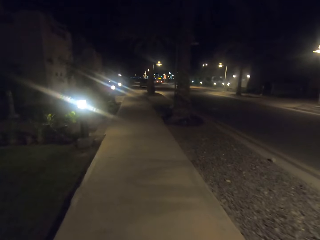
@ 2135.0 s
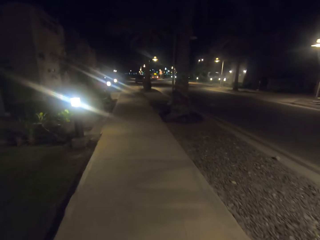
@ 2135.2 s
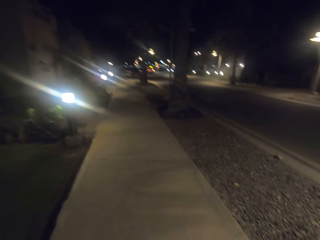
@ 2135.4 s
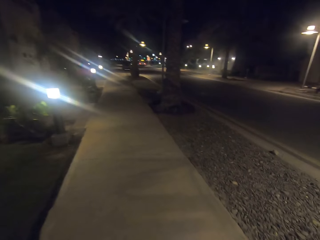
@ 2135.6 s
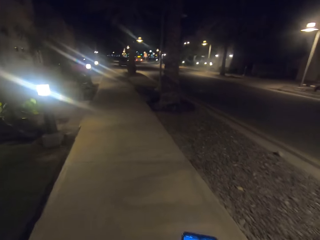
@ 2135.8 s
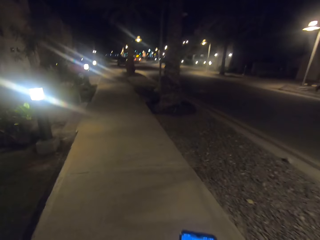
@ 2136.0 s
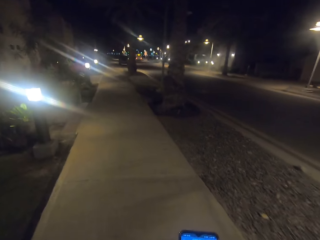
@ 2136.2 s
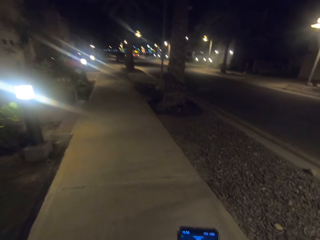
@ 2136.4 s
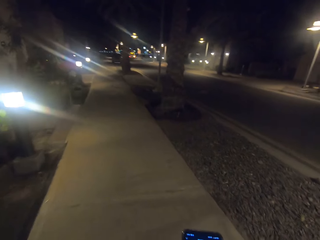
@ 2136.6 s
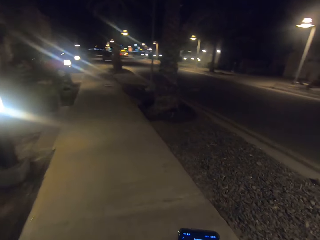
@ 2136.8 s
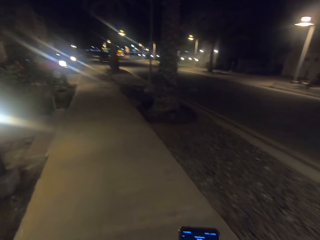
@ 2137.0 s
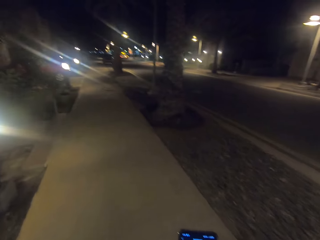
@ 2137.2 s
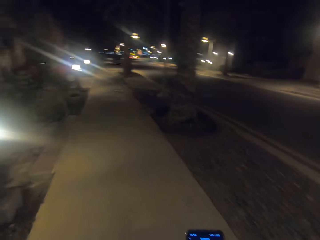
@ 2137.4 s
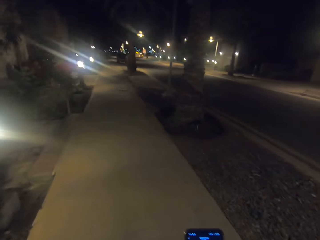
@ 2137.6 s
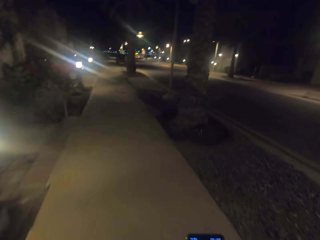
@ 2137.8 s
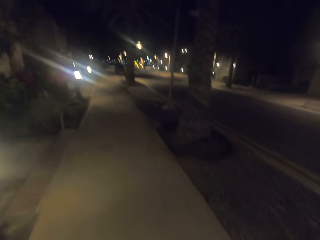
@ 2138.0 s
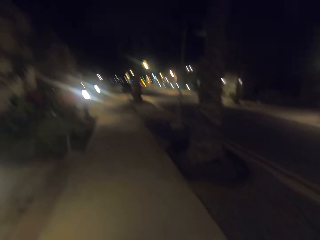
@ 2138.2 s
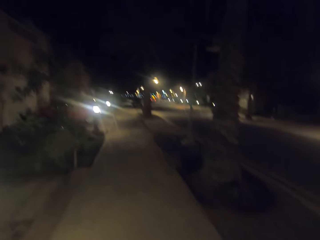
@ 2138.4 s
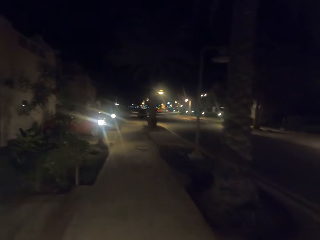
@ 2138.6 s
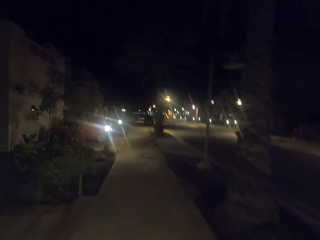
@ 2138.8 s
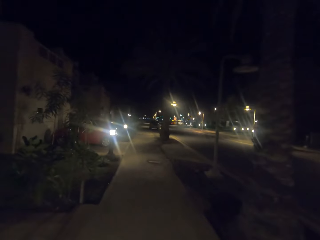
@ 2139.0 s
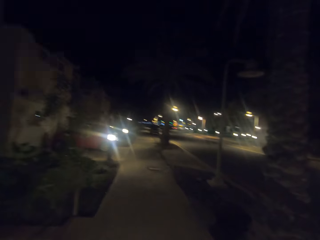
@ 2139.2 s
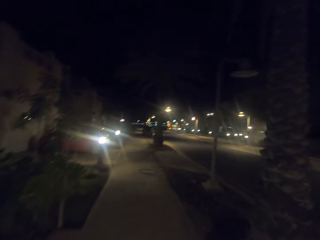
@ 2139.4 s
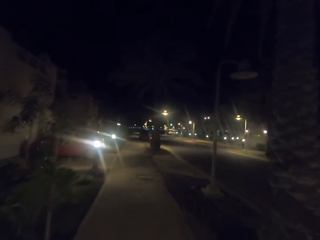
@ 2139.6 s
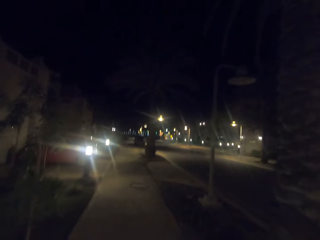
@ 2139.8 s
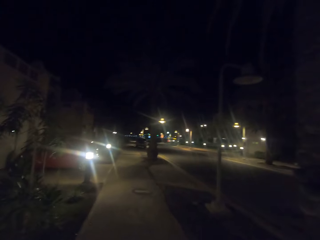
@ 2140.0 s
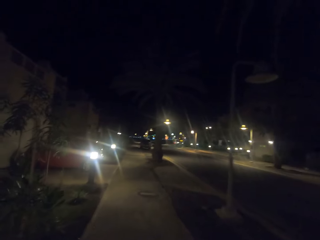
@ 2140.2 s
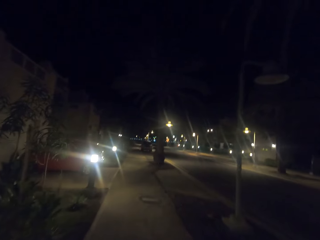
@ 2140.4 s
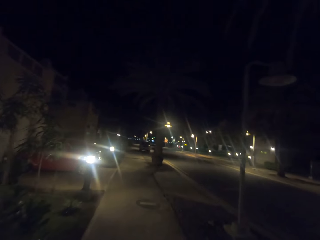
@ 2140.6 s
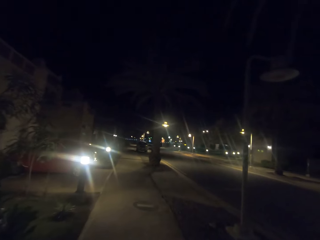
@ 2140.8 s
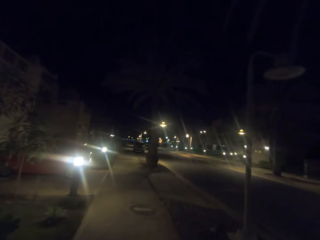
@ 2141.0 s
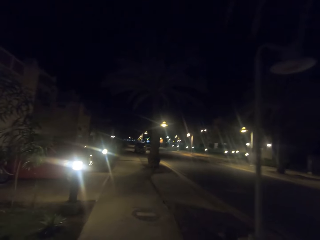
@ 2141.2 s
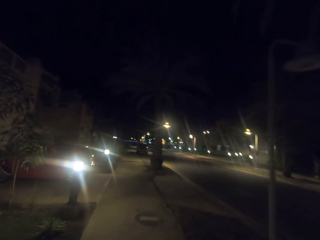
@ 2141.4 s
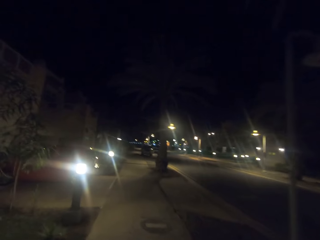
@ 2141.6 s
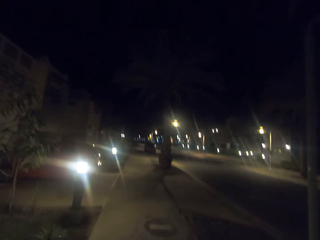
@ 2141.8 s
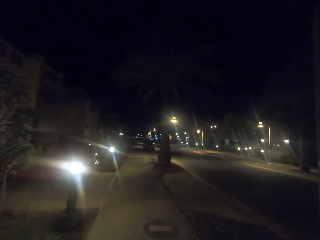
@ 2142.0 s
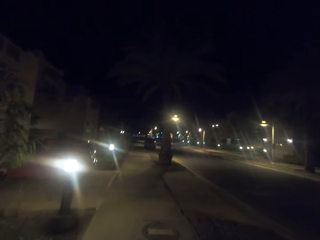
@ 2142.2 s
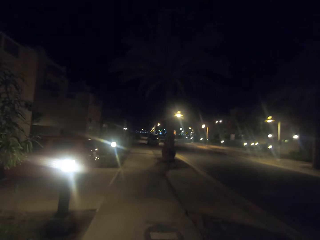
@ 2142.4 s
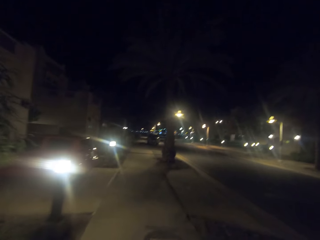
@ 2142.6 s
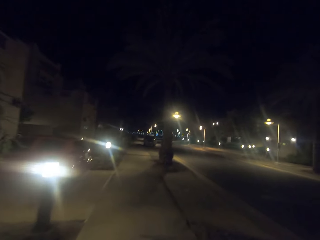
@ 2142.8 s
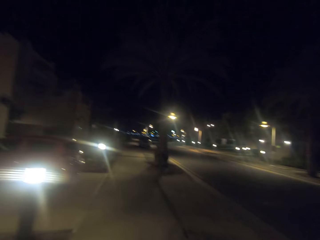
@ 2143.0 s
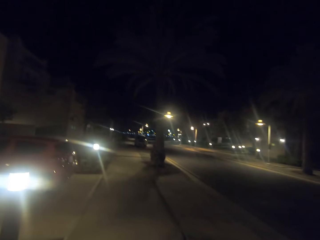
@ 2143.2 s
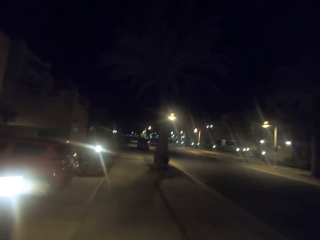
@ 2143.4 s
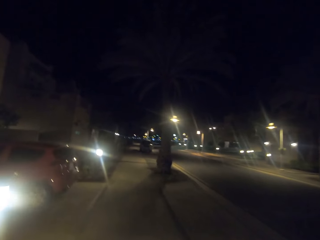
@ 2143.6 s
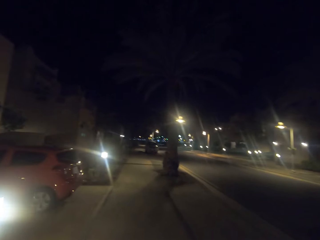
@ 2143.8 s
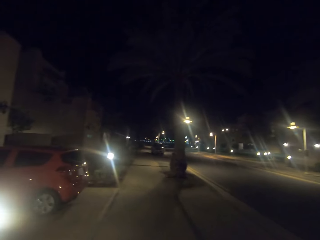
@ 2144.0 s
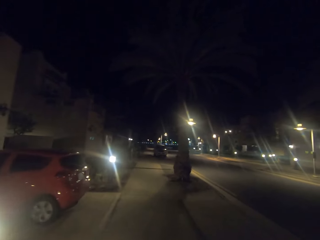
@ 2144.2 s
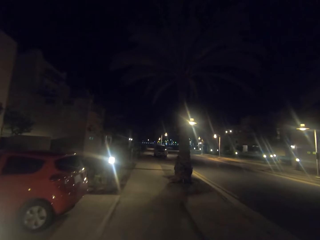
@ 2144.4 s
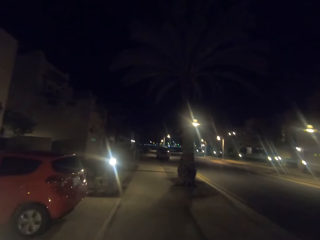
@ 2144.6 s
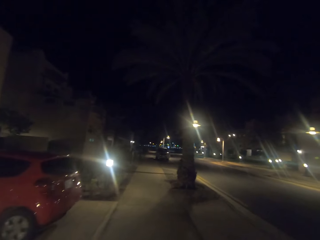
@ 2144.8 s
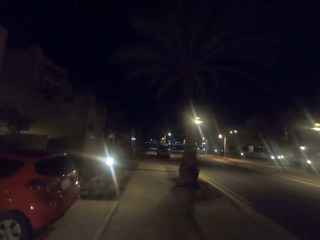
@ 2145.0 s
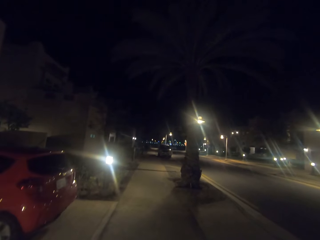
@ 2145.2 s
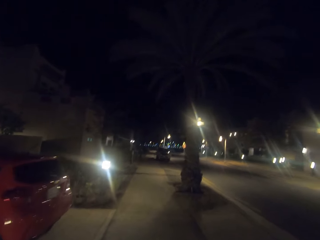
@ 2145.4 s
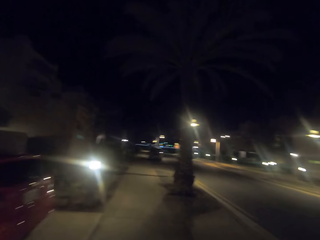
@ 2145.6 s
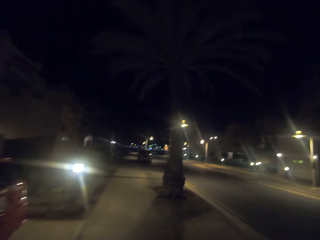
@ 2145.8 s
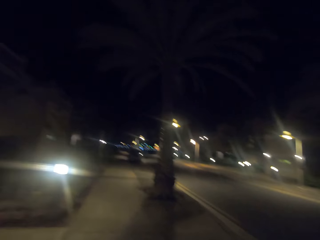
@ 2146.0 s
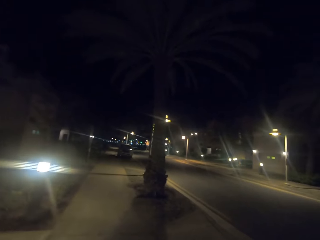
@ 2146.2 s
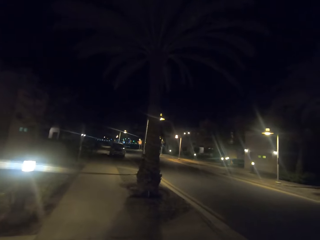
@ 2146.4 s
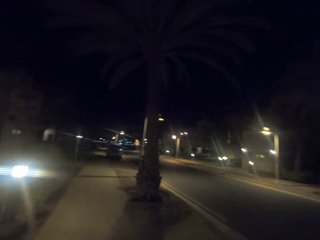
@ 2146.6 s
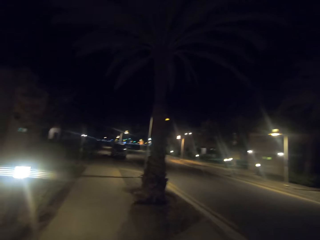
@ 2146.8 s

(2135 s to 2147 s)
The camera wearer takes a video with the phone. They take a video with the phone again.

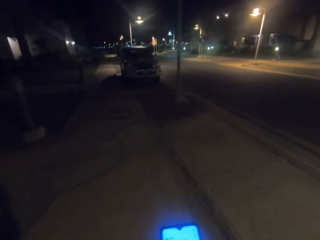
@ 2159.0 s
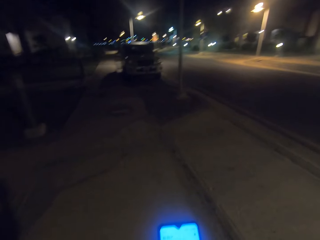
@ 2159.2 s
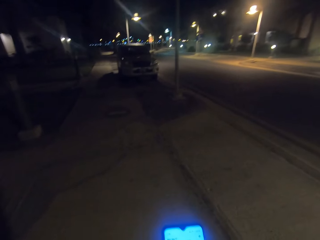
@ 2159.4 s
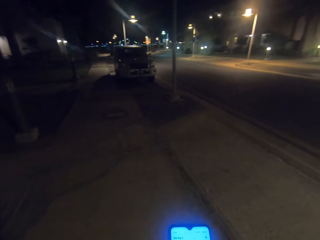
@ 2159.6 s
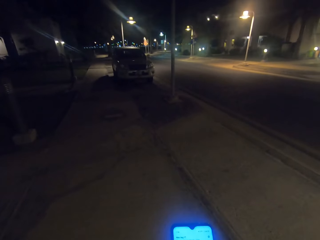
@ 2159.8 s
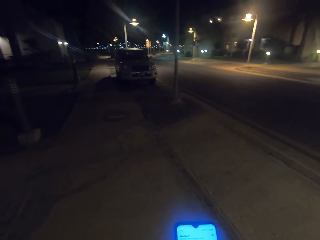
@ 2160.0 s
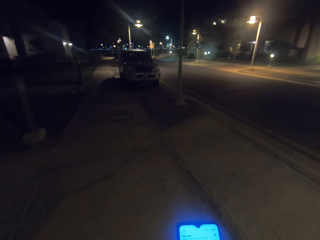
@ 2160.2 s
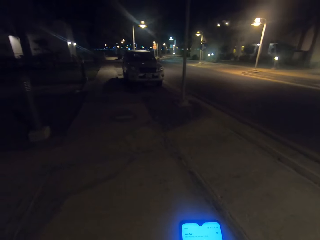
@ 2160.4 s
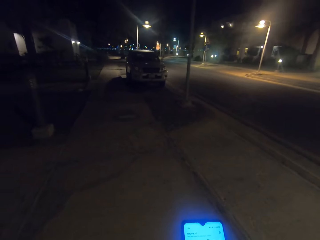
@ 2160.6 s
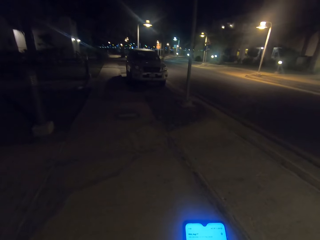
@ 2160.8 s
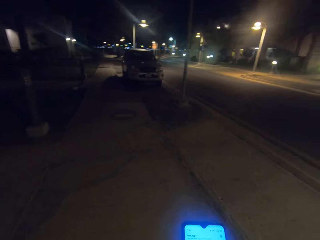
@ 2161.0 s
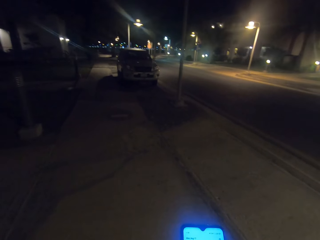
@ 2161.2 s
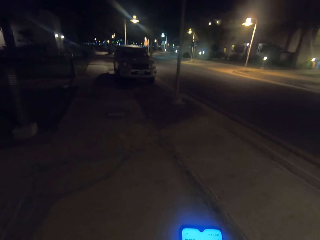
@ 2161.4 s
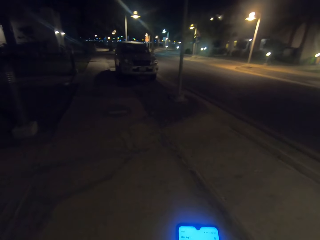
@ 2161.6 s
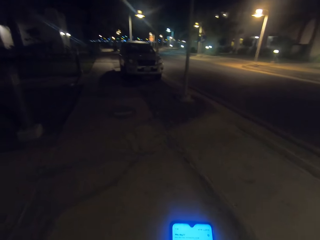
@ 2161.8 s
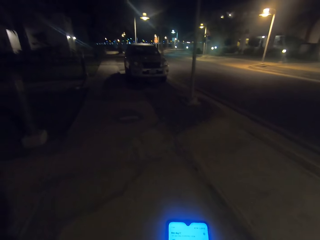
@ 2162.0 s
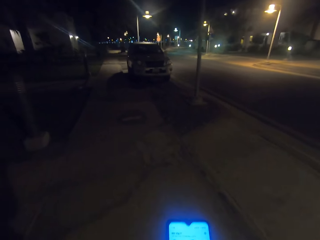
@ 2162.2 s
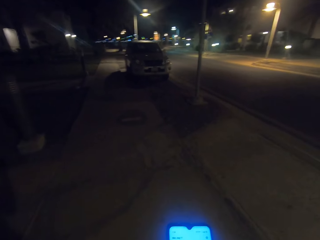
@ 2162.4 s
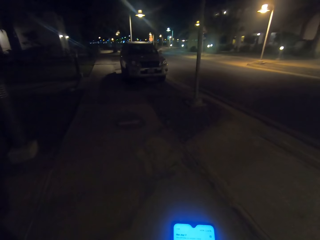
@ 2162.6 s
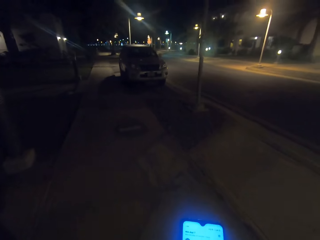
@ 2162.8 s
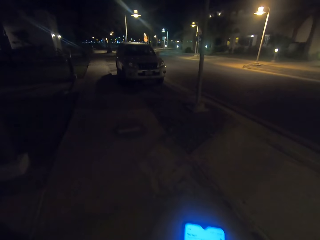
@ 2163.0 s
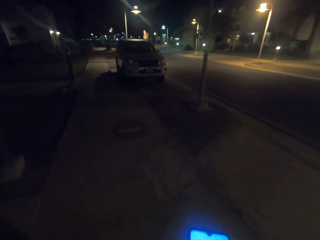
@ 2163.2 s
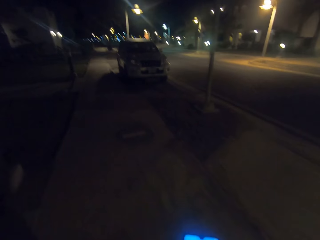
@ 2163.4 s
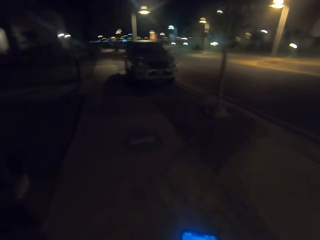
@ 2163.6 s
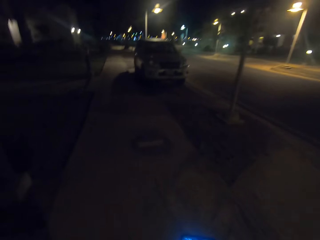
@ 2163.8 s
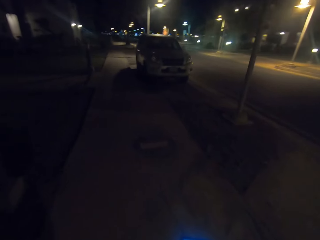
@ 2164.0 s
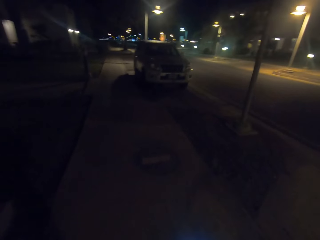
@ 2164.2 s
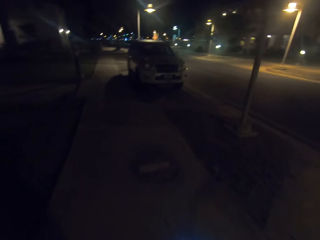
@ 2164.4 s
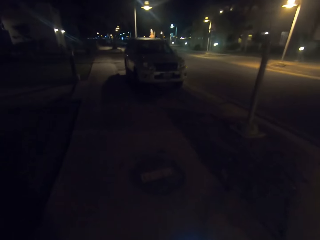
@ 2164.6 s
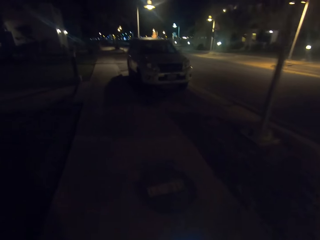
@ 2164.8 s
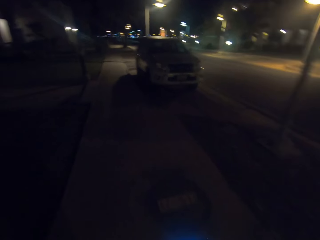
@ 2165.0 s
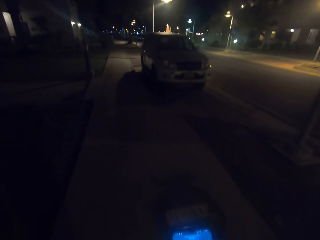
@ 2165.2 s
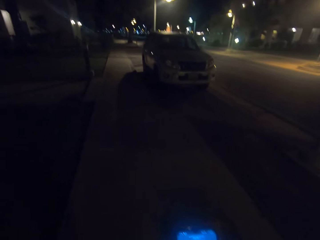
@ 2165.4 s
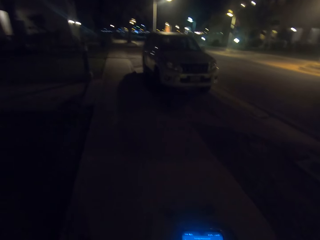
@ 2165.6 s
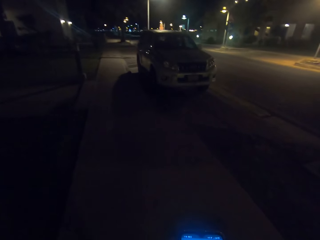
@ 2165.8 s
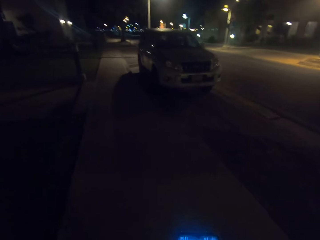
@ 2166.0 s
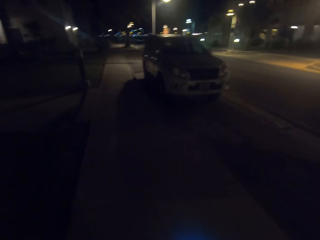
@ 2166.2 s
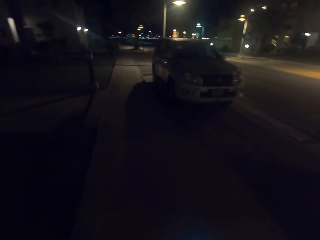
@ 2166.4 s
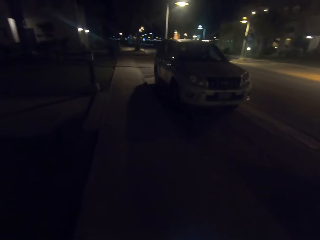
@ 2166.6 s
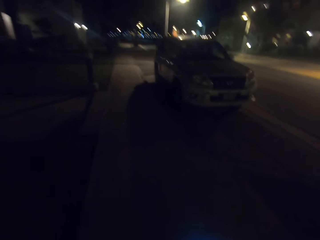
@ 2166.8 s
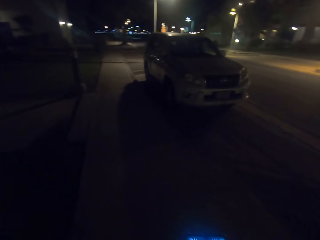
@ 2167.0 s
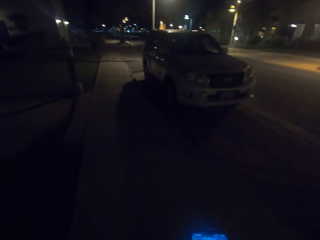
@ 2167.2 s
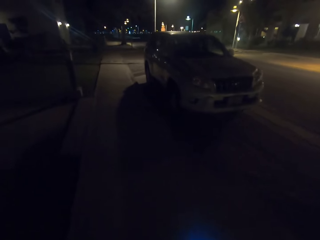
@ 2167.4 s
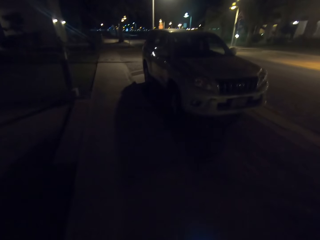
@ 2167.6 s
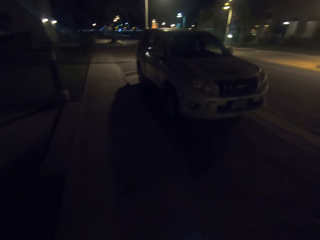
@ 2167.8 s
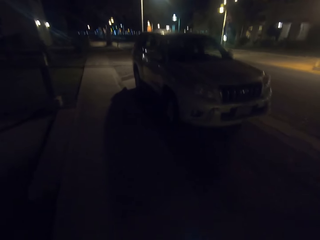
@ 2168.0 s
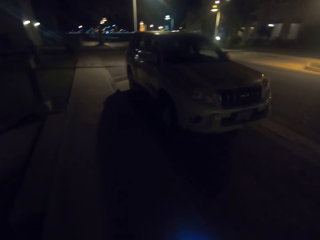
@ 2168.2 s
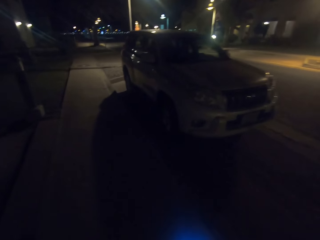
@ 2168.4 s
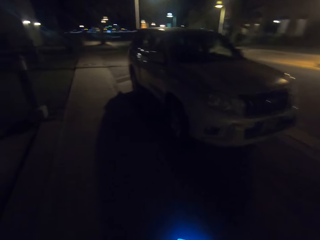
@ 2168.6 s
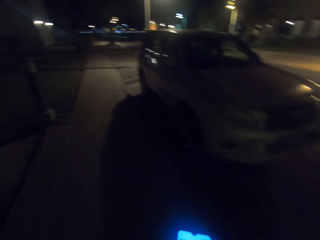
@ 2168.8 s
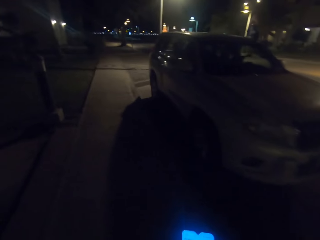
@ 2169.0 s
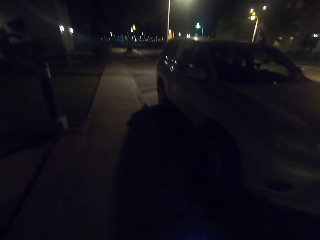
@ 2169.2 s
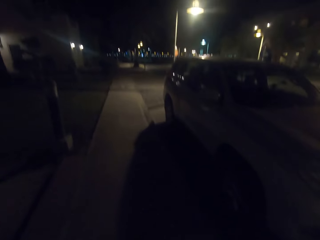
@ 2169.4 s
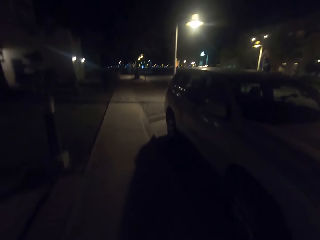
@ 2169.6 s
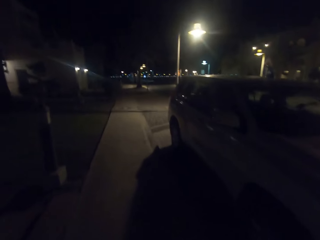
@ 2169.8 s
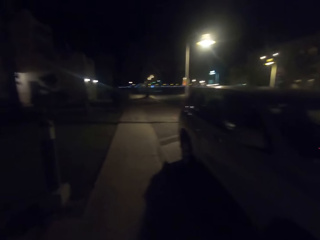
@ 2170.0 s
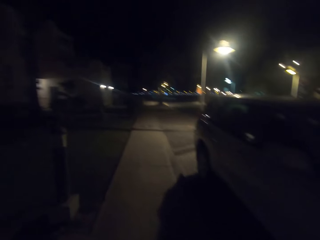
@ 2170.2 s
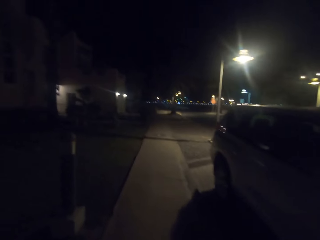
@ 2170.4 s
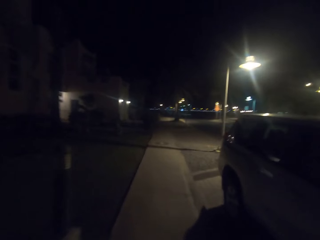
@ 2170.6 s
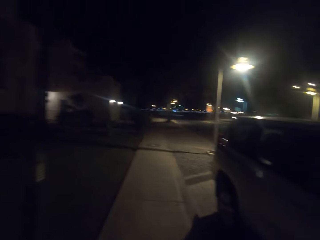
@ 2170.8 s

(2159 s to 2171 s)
The camera wearer takes a video with the phone. They operate on the phone. They take a video with the phone again. They walk along a pavement.
